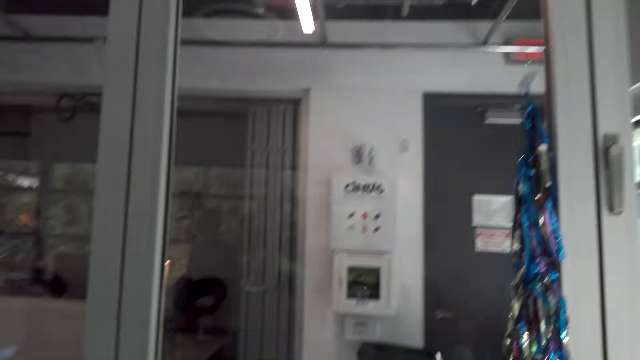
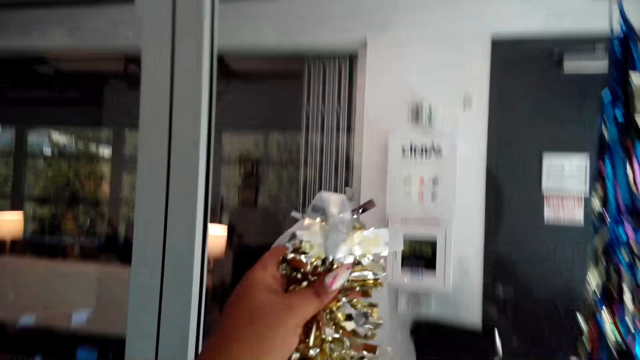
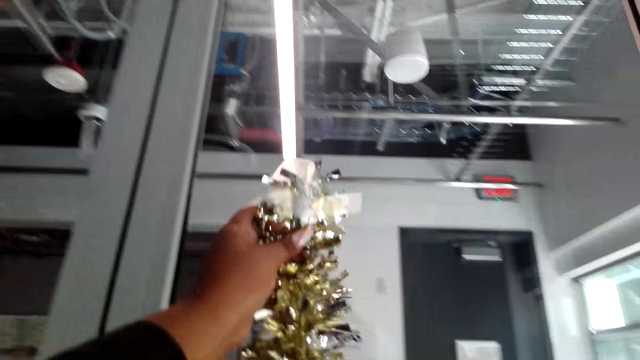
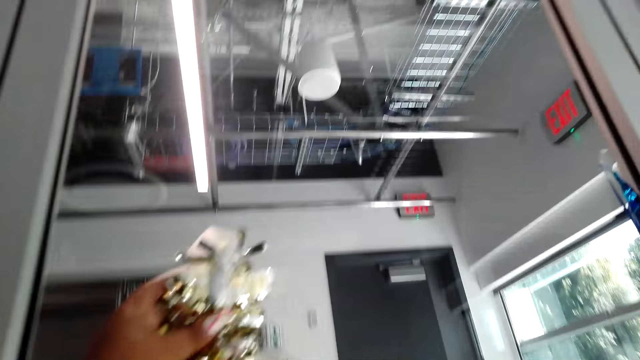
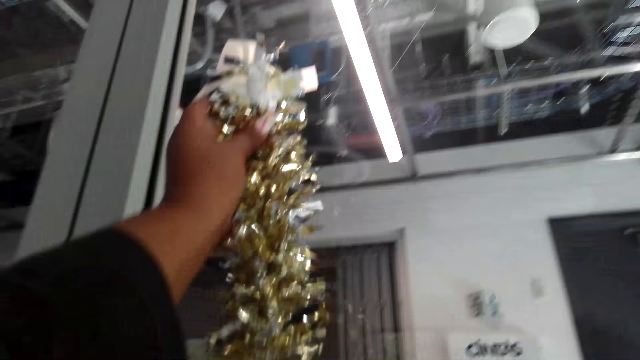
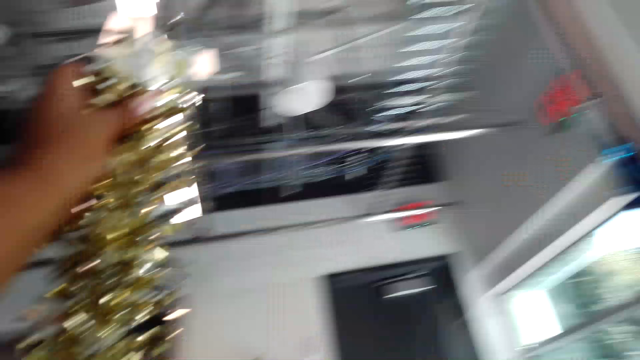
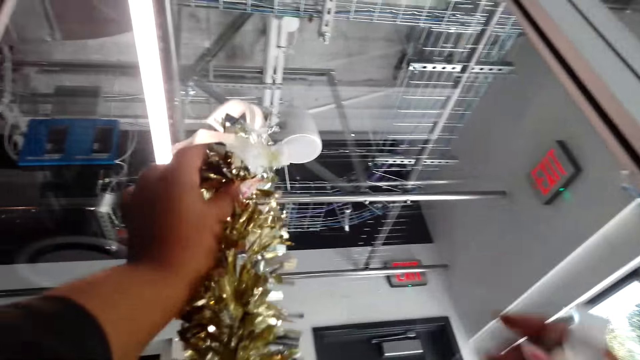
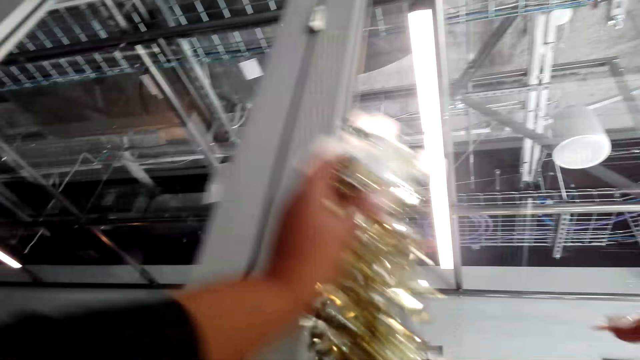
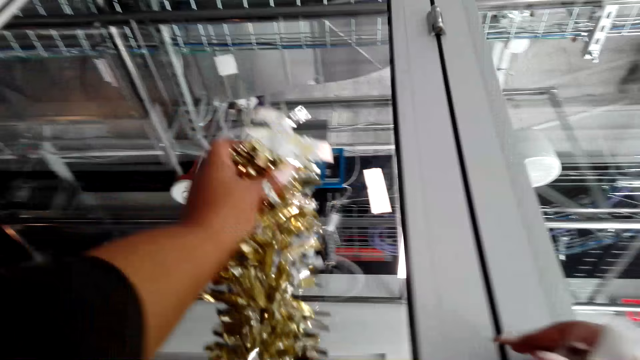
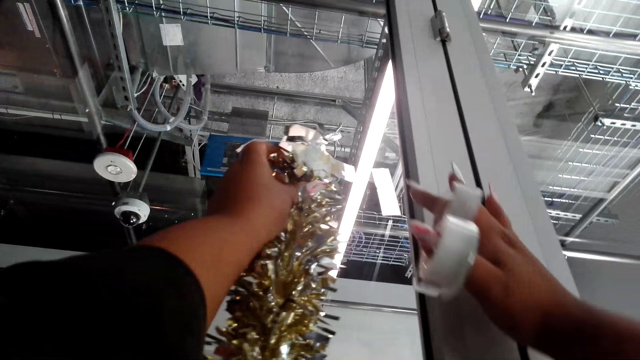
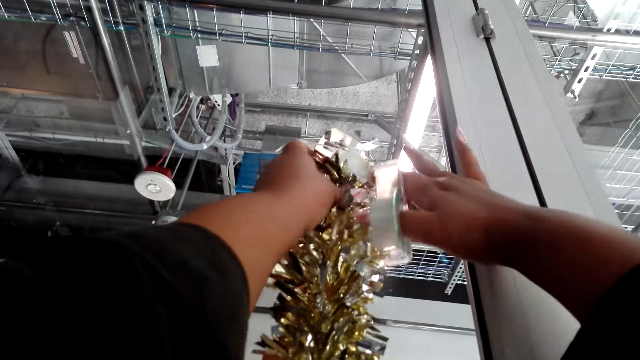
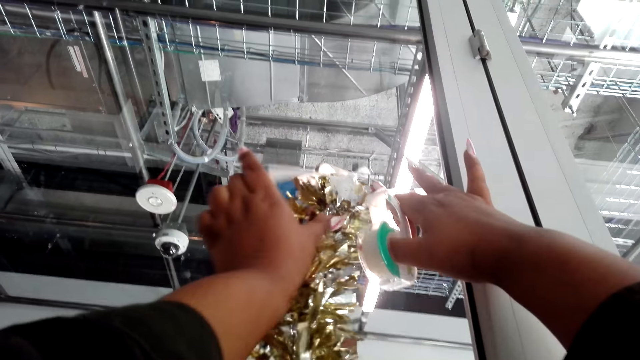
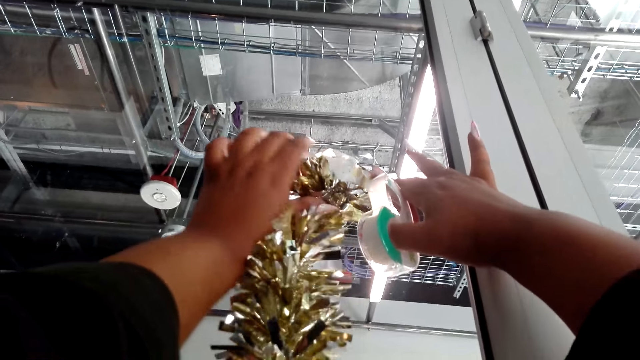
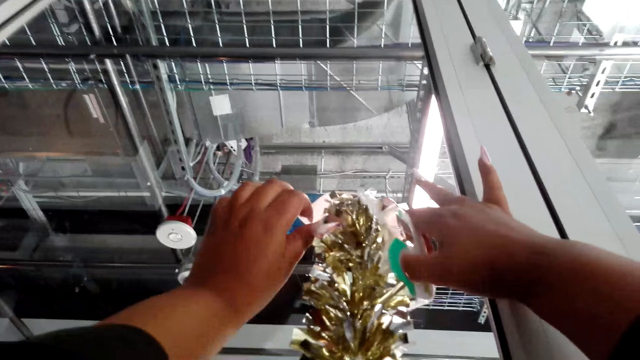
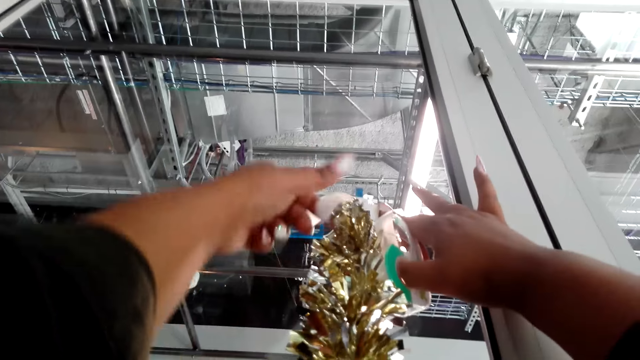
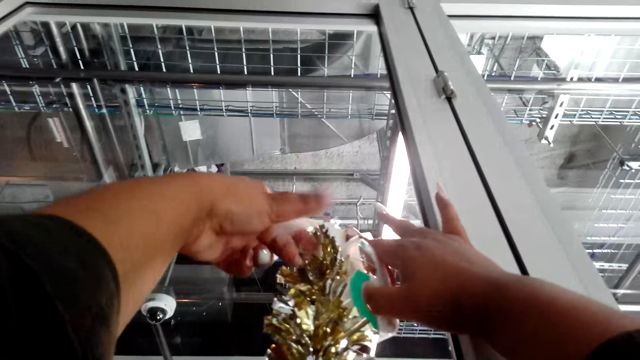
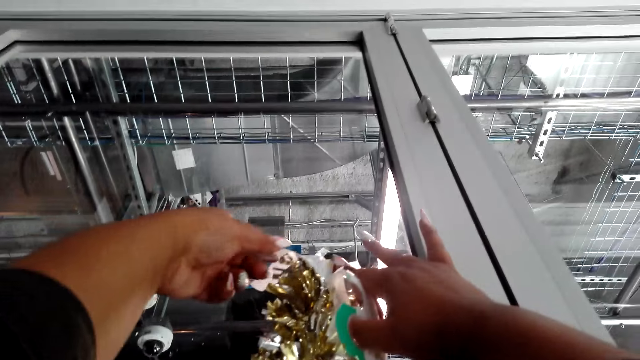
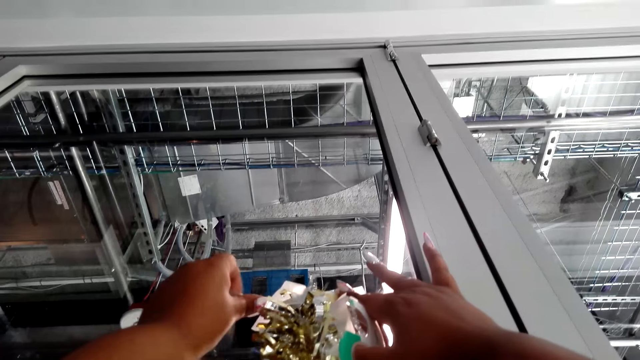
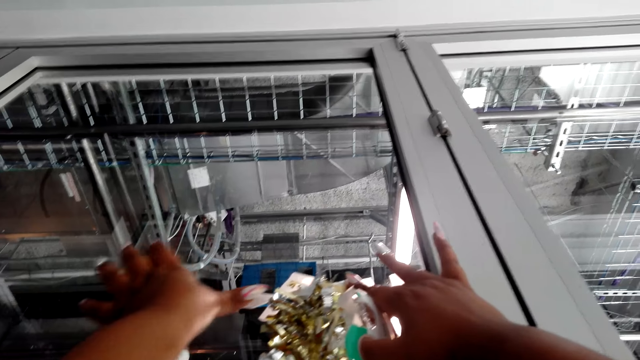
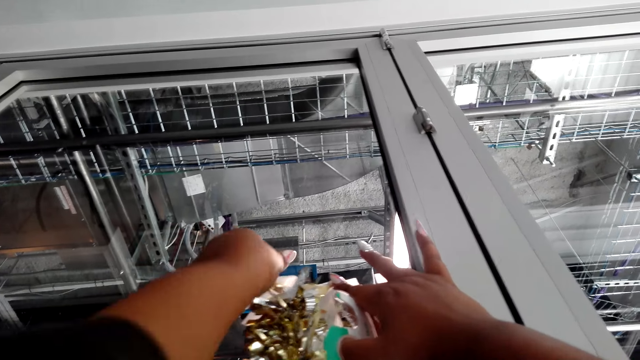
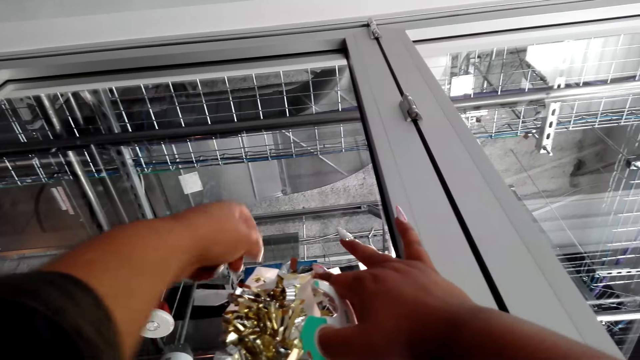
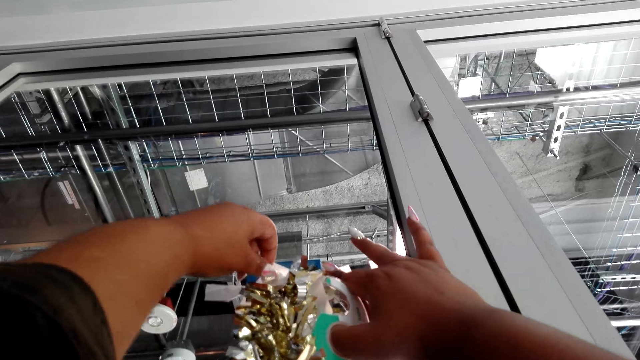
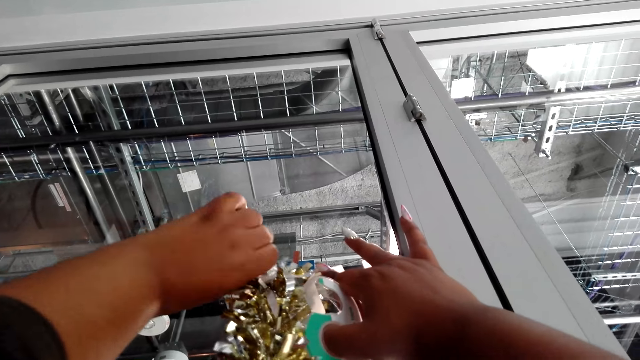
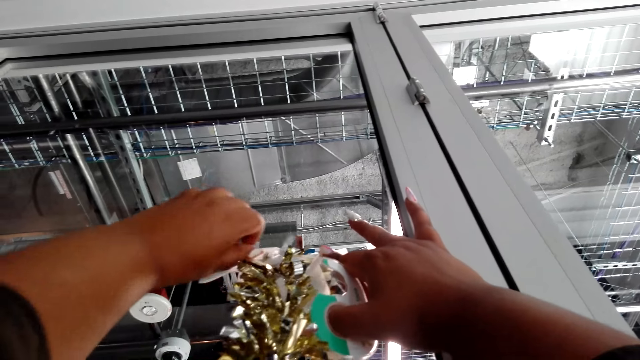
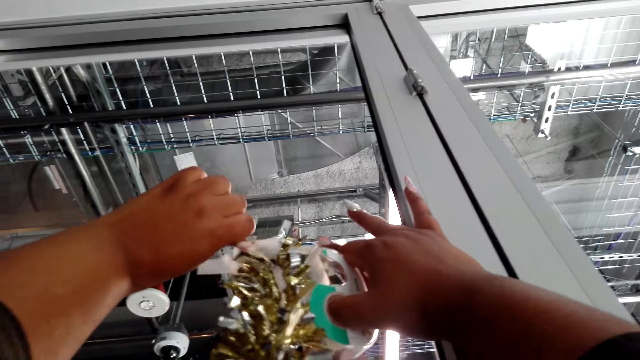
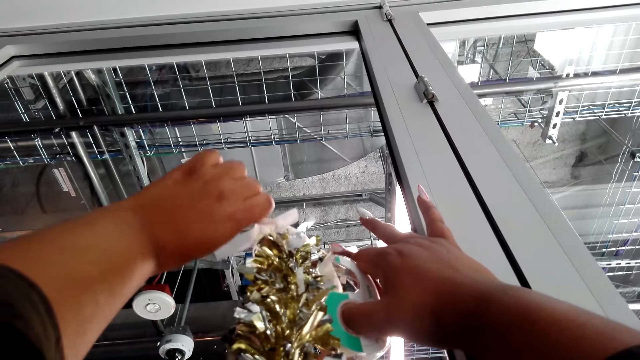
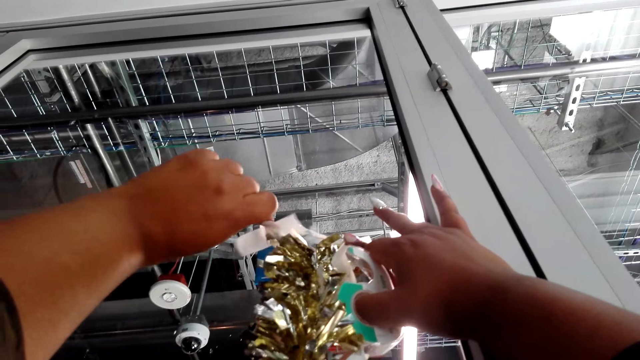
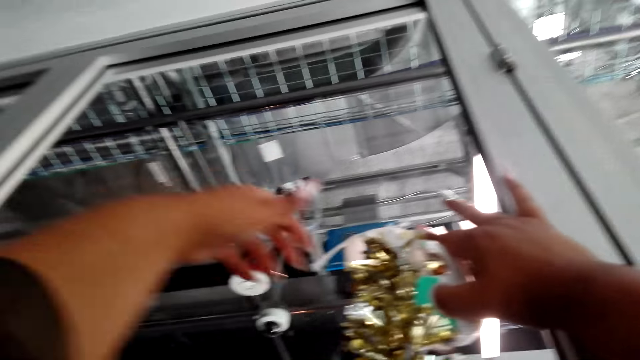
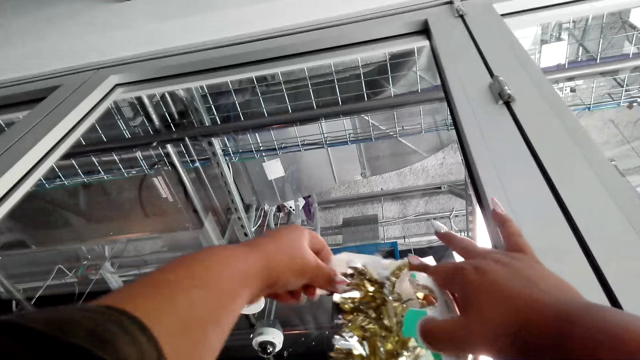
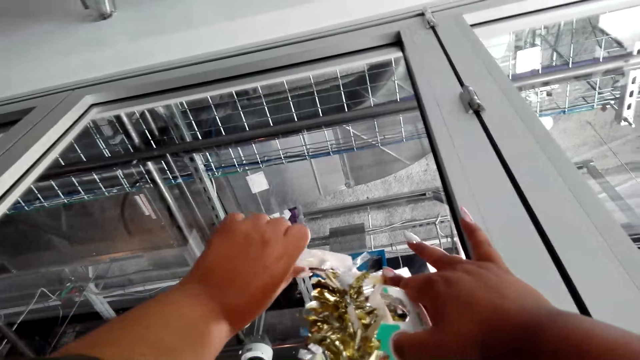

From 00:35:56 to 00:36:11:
The camera wearer walks around the room. They lift a decoration. They put the flower on the window. They stick the decoration on the wall with a tape.

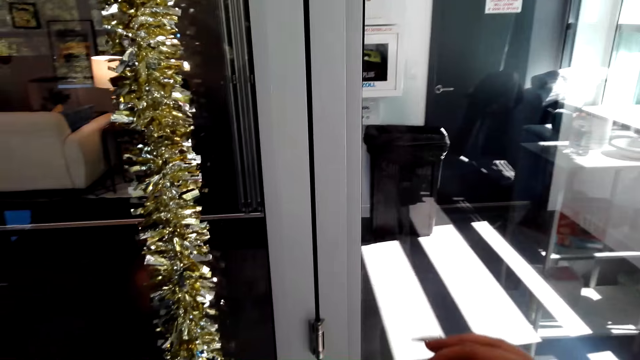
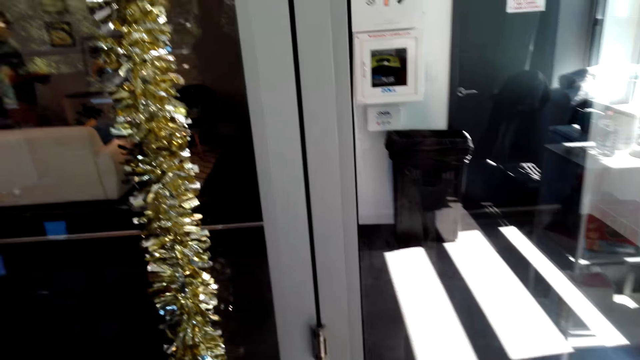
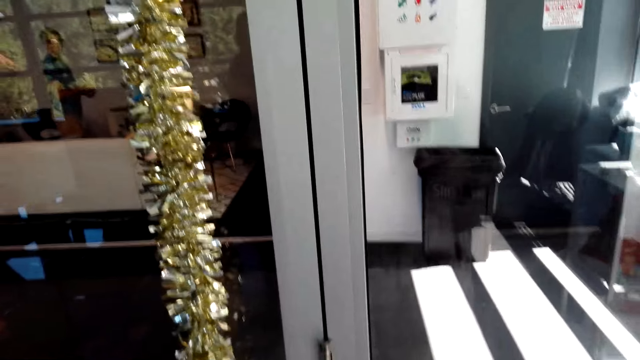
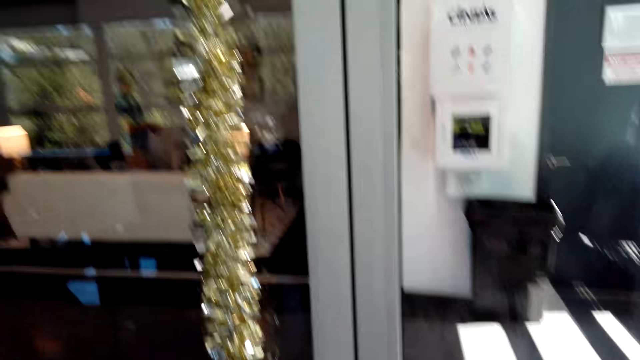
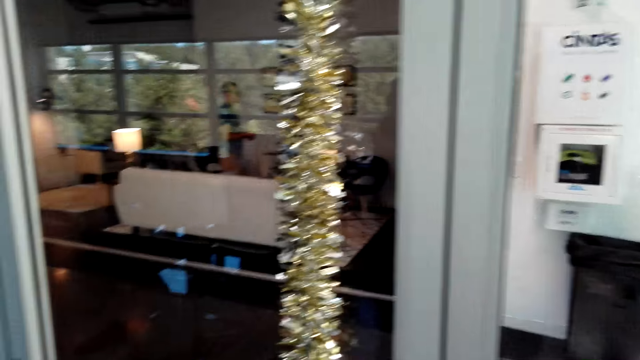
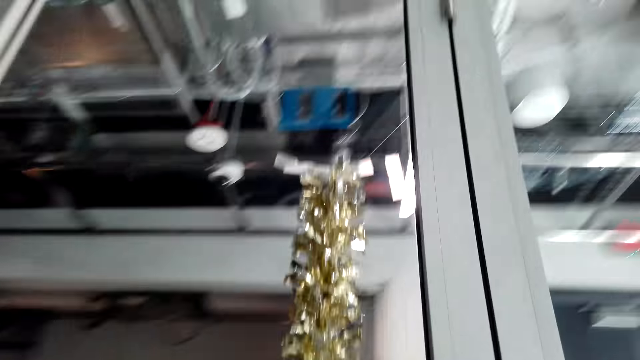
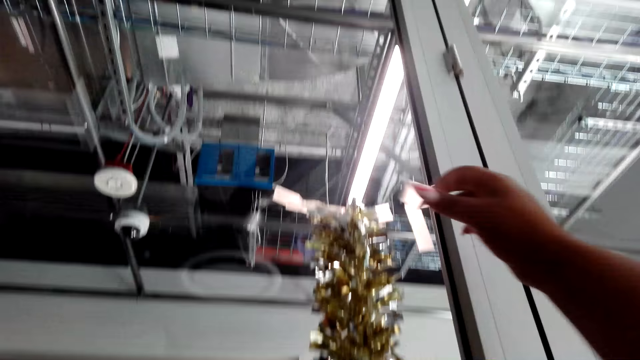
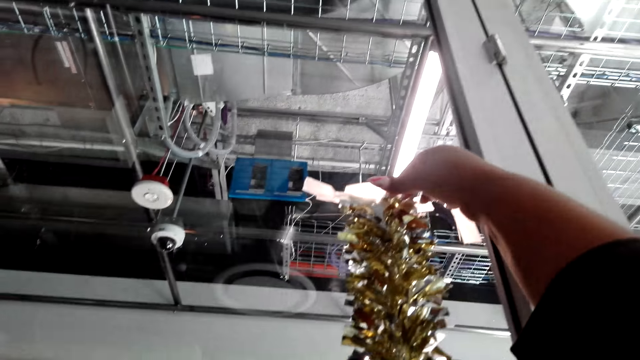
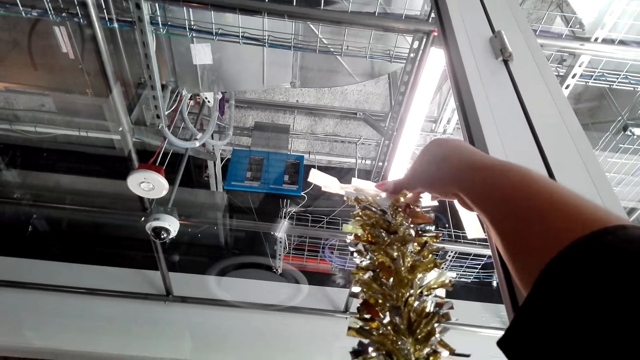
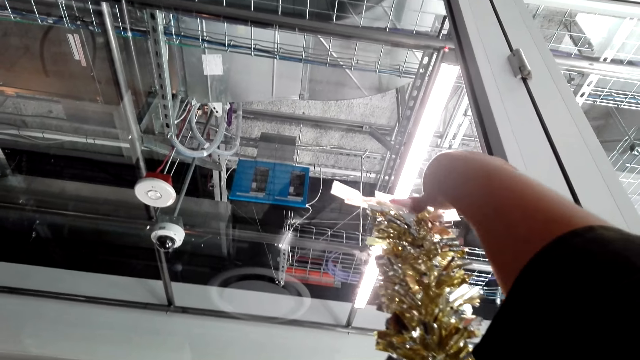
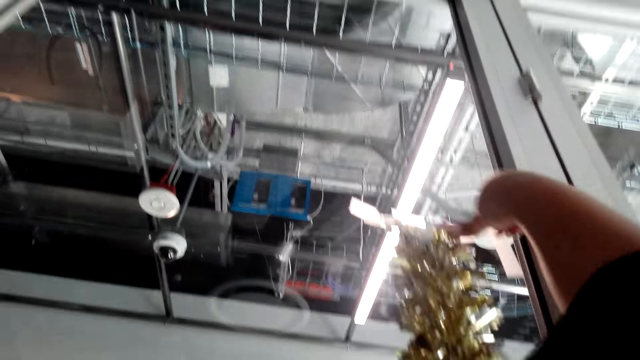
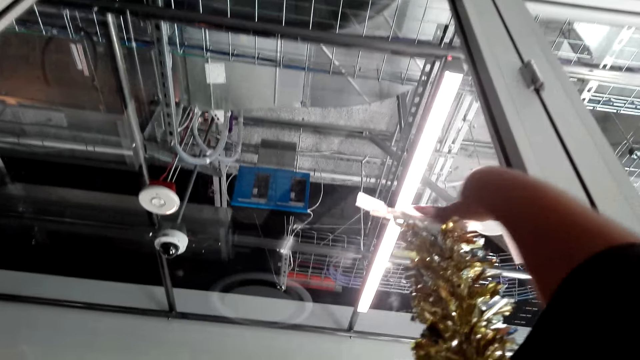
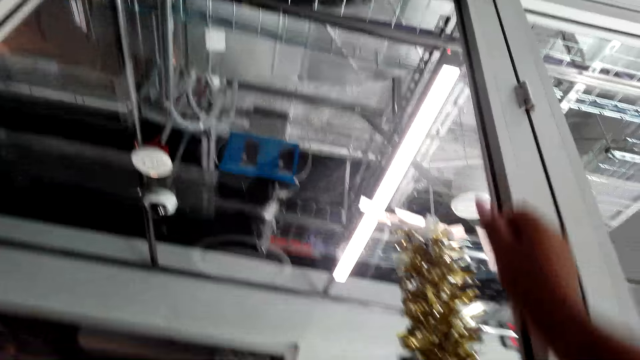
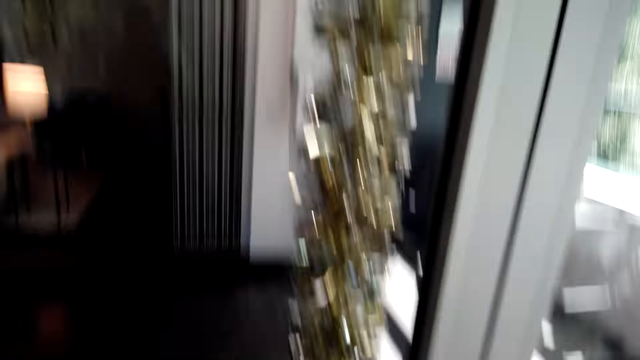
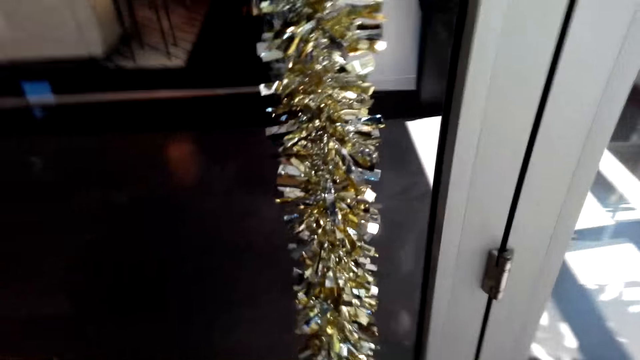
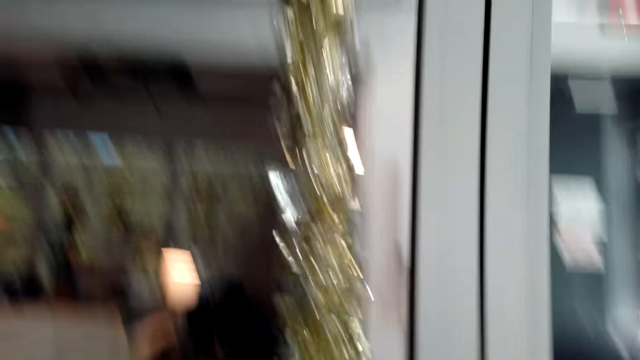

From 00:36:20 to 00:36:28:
The camera wearer adds the masking tape on the flower, on the wall.
